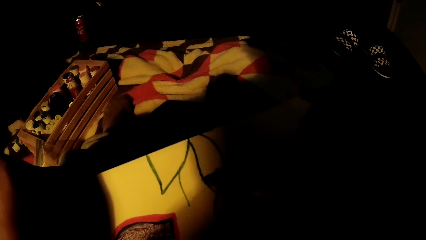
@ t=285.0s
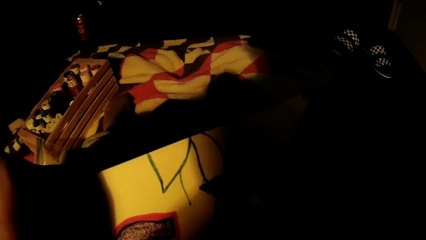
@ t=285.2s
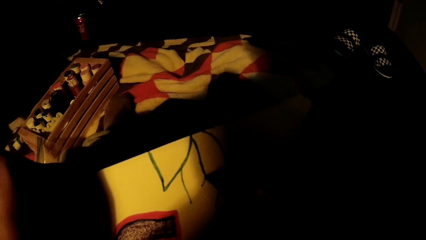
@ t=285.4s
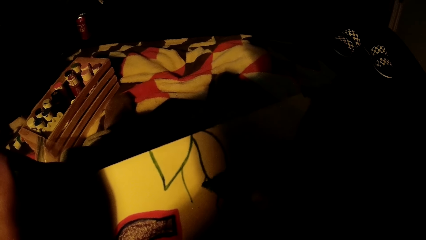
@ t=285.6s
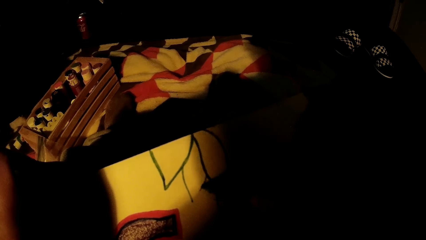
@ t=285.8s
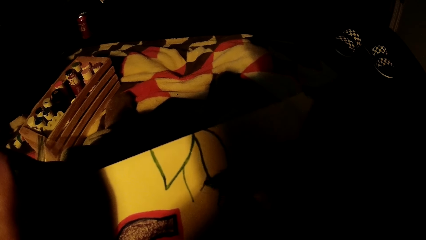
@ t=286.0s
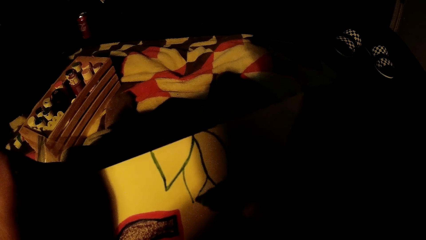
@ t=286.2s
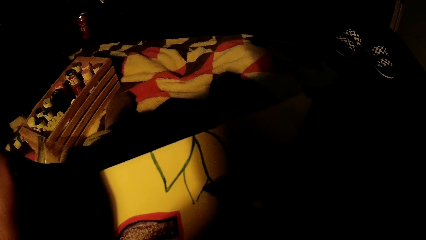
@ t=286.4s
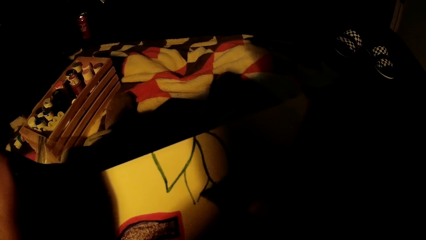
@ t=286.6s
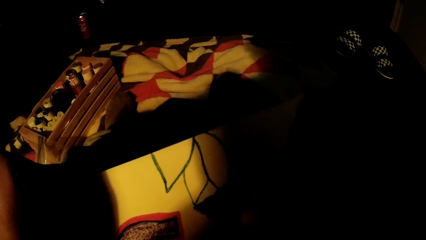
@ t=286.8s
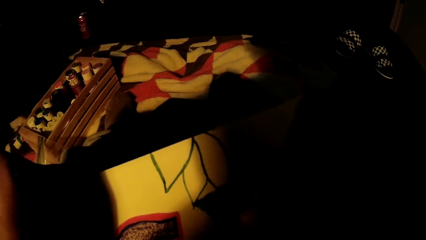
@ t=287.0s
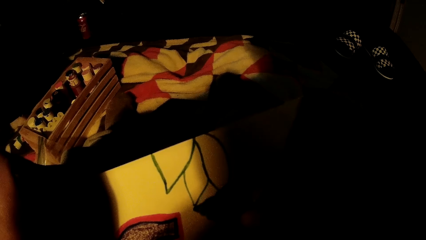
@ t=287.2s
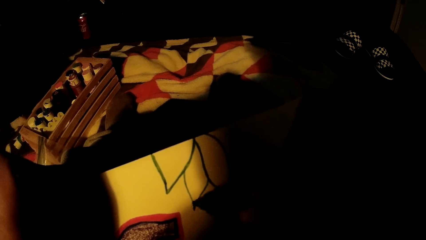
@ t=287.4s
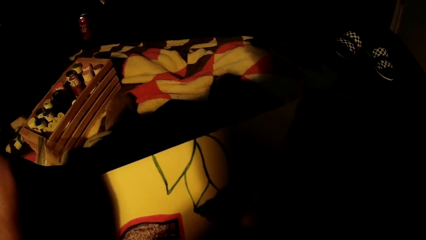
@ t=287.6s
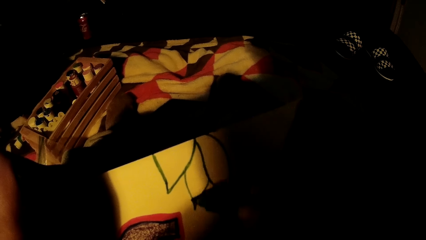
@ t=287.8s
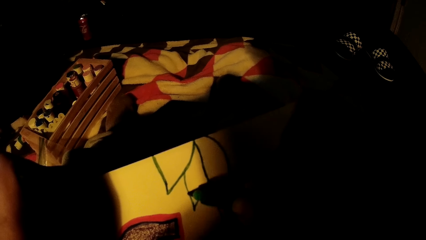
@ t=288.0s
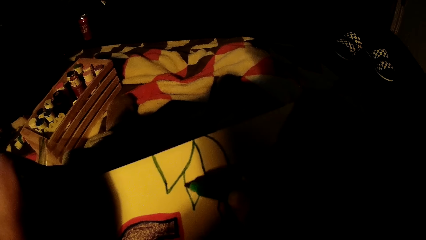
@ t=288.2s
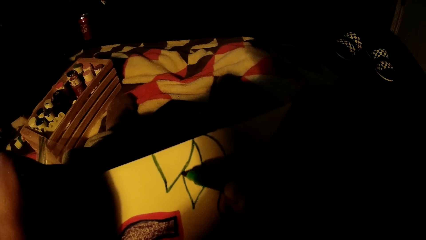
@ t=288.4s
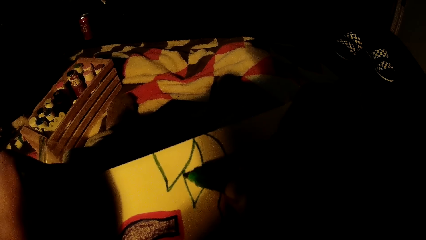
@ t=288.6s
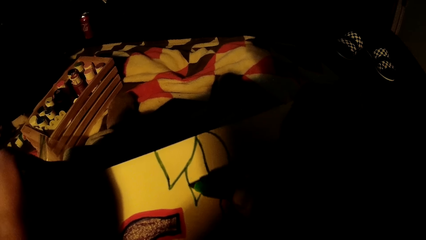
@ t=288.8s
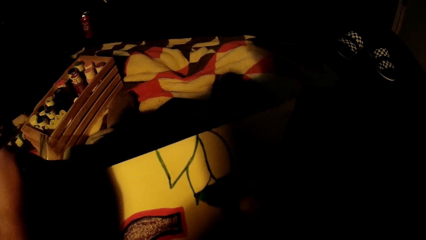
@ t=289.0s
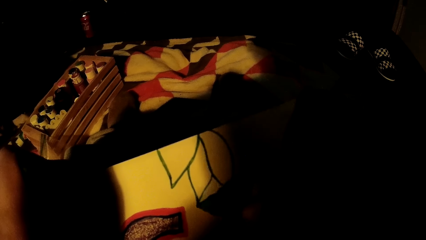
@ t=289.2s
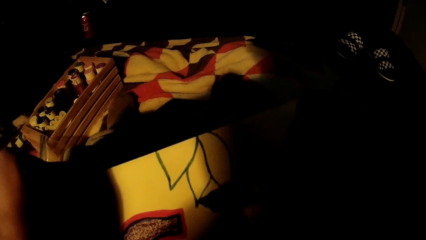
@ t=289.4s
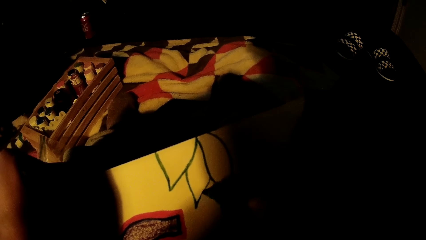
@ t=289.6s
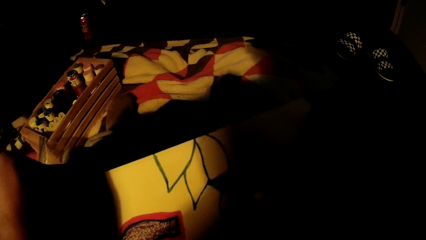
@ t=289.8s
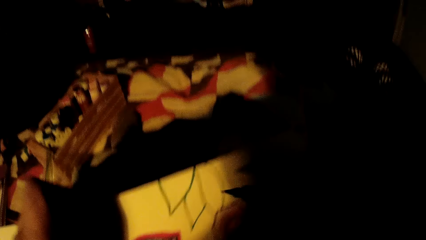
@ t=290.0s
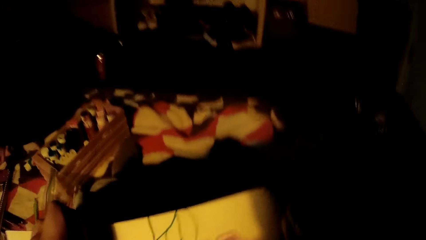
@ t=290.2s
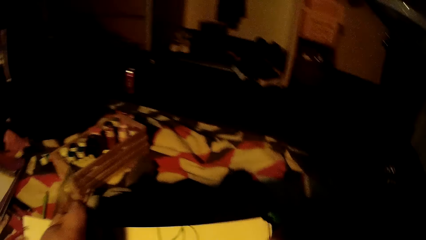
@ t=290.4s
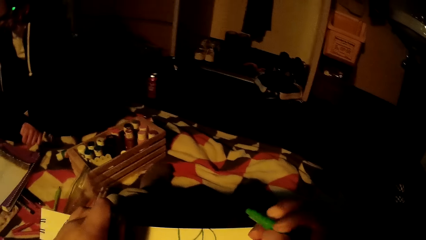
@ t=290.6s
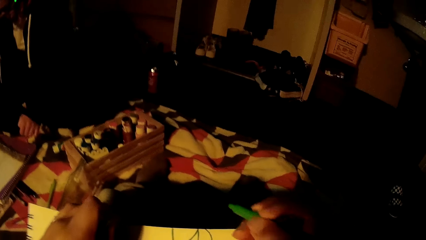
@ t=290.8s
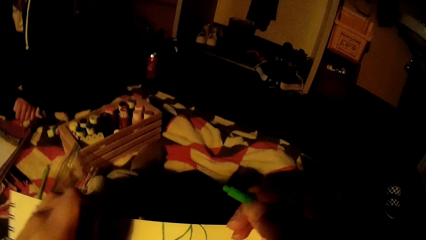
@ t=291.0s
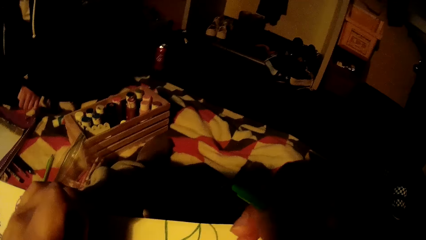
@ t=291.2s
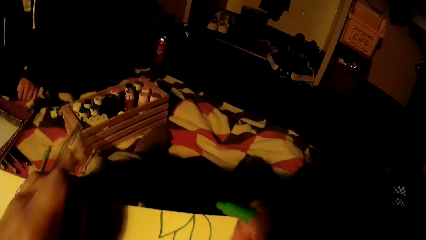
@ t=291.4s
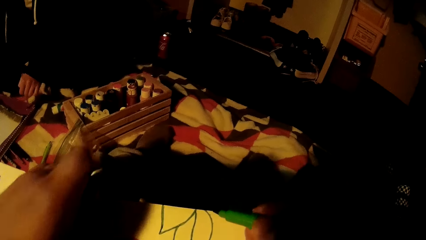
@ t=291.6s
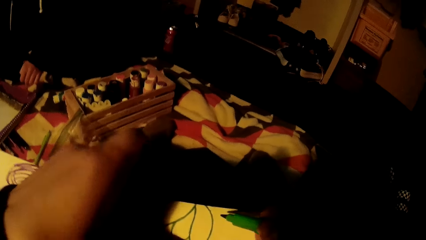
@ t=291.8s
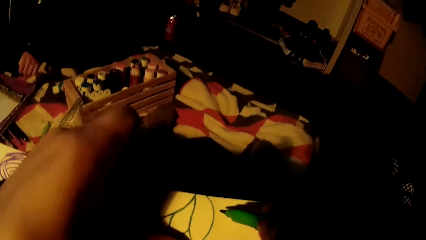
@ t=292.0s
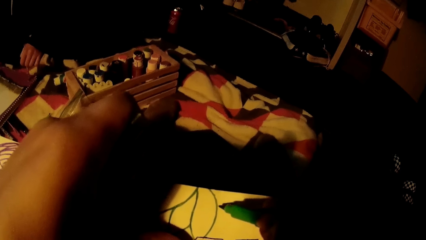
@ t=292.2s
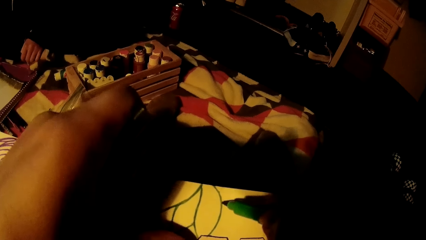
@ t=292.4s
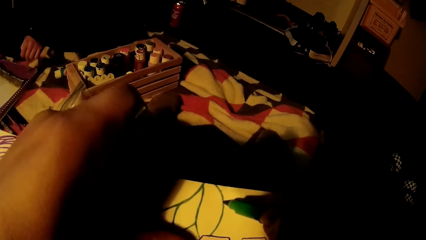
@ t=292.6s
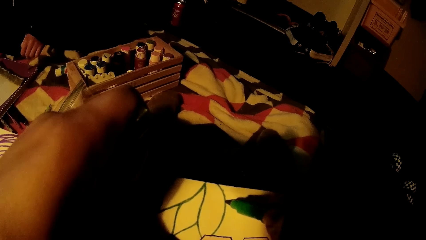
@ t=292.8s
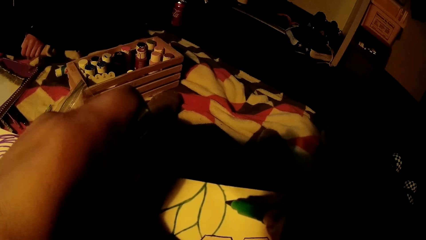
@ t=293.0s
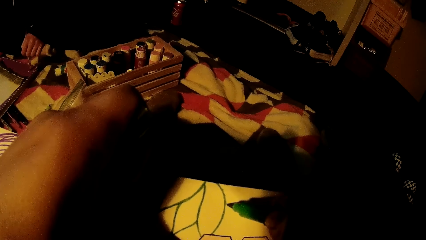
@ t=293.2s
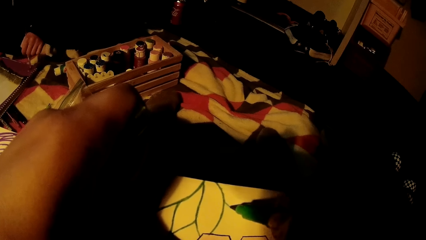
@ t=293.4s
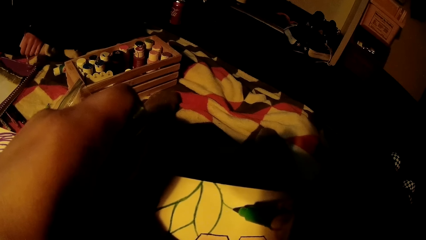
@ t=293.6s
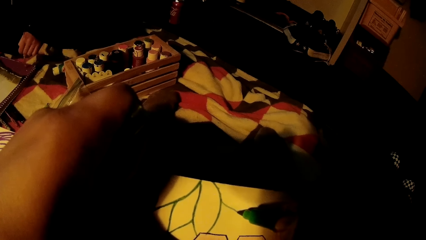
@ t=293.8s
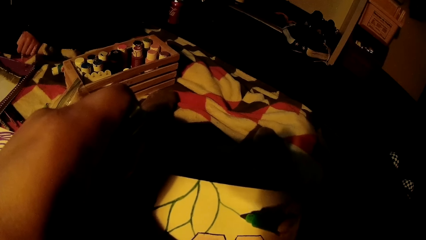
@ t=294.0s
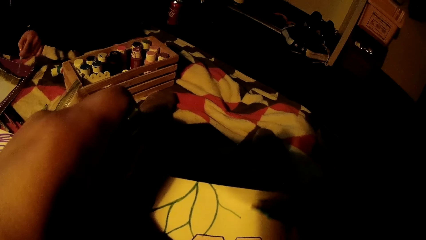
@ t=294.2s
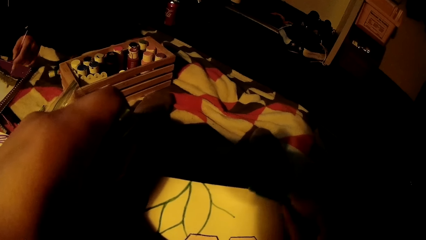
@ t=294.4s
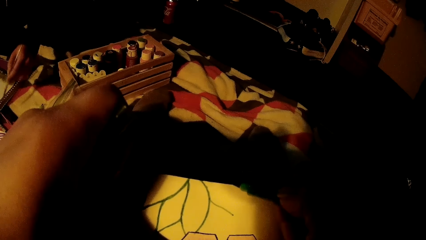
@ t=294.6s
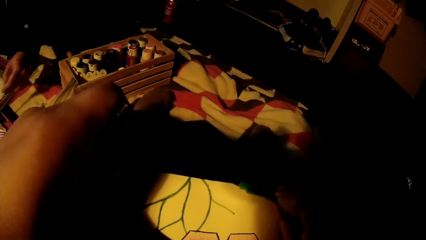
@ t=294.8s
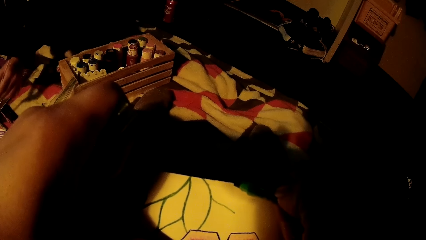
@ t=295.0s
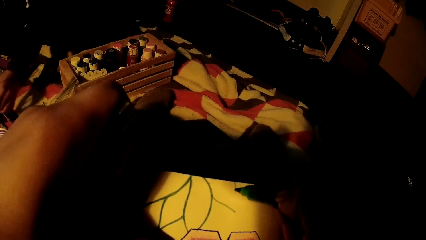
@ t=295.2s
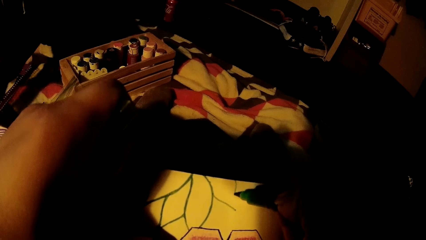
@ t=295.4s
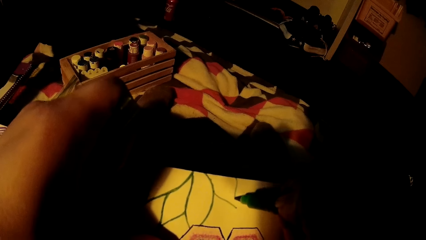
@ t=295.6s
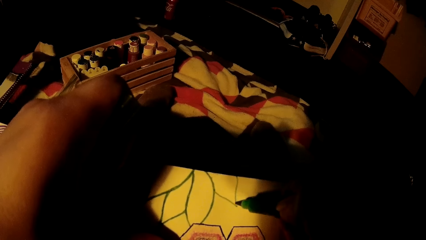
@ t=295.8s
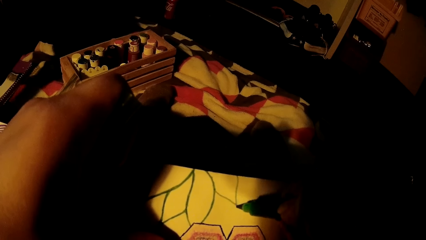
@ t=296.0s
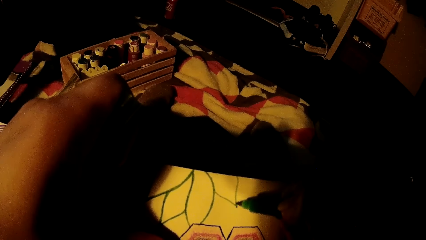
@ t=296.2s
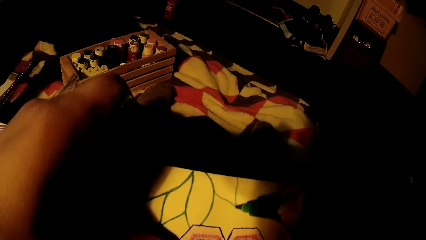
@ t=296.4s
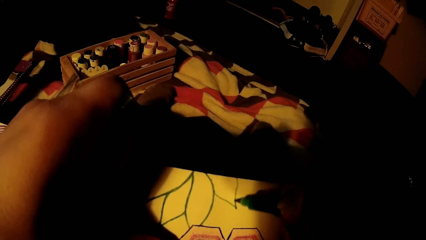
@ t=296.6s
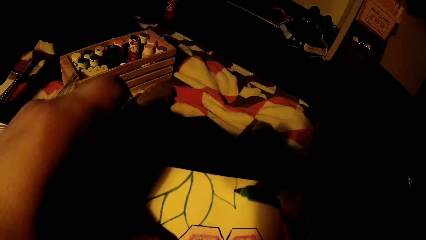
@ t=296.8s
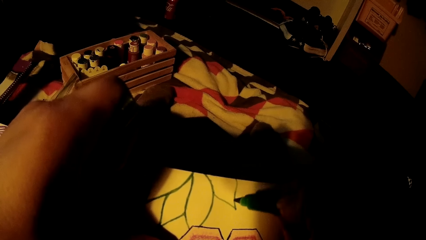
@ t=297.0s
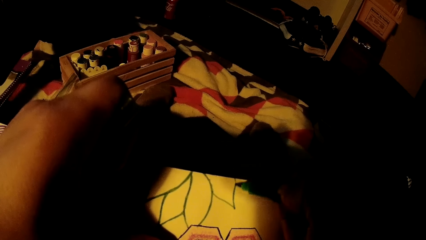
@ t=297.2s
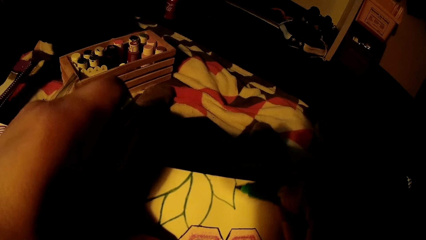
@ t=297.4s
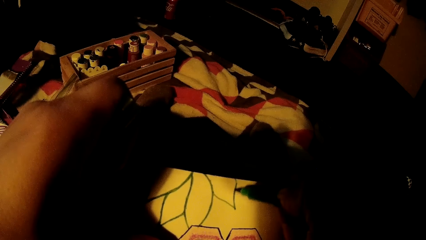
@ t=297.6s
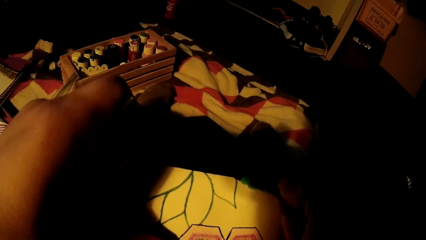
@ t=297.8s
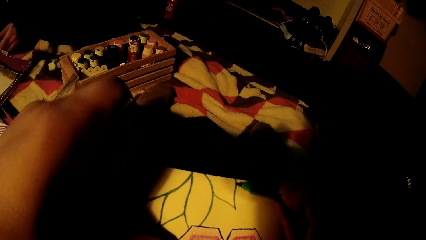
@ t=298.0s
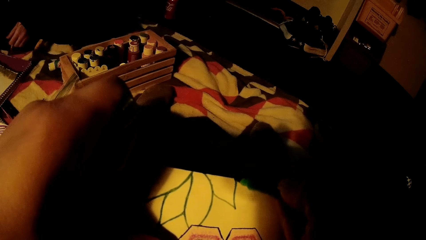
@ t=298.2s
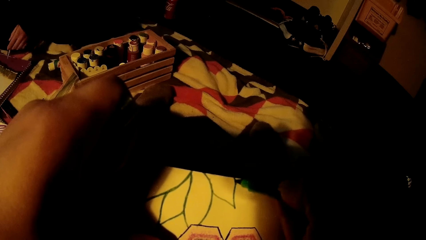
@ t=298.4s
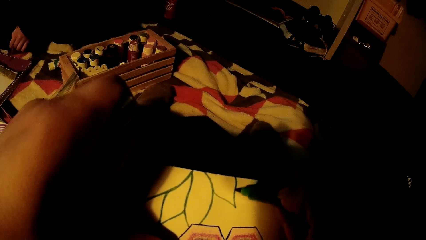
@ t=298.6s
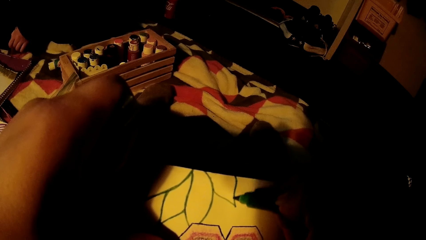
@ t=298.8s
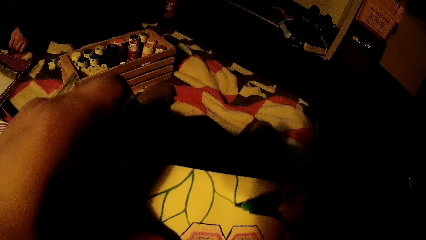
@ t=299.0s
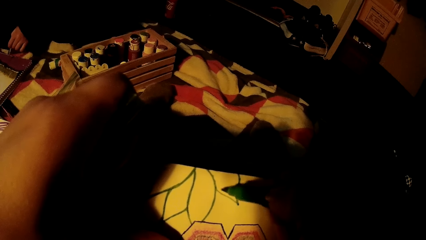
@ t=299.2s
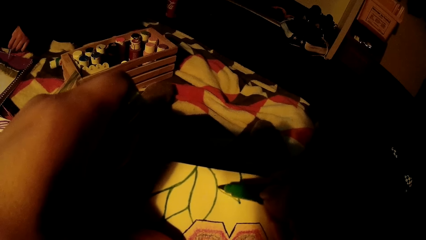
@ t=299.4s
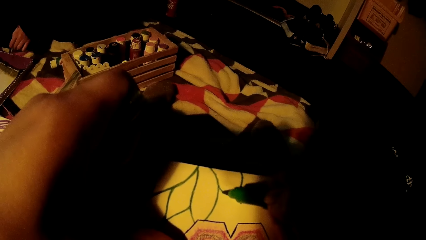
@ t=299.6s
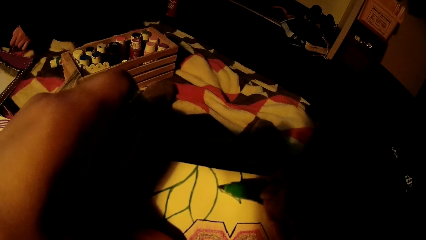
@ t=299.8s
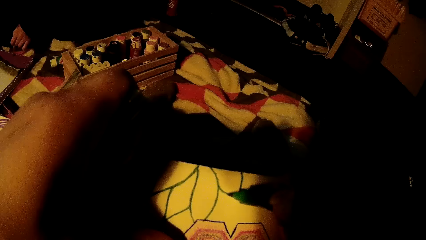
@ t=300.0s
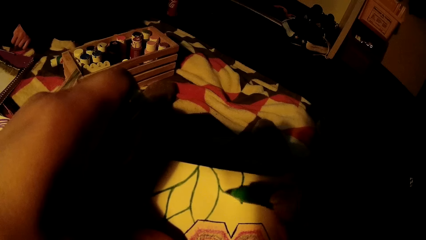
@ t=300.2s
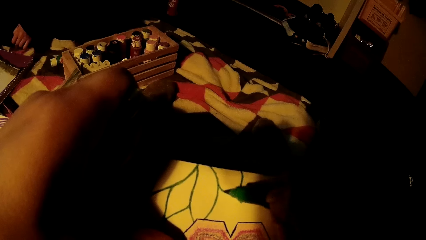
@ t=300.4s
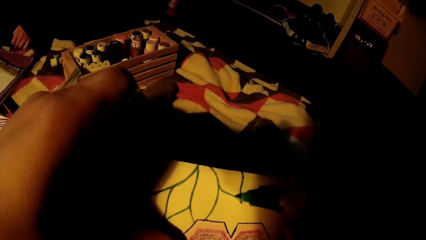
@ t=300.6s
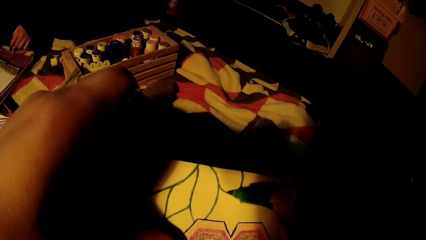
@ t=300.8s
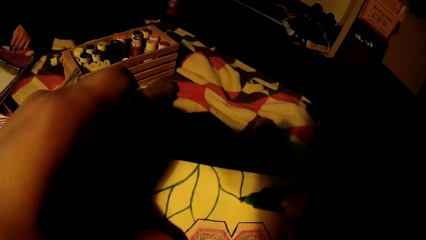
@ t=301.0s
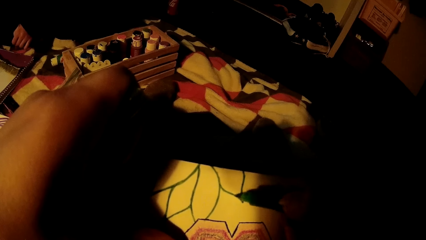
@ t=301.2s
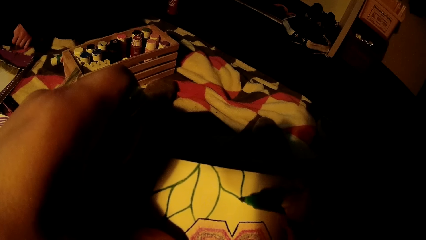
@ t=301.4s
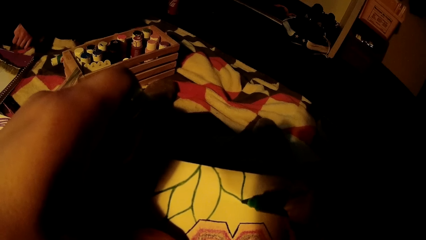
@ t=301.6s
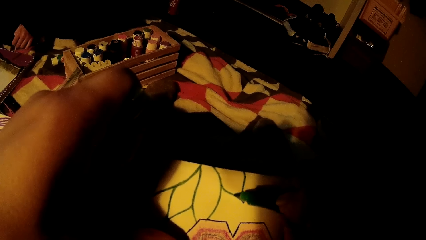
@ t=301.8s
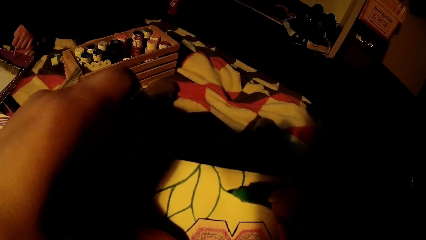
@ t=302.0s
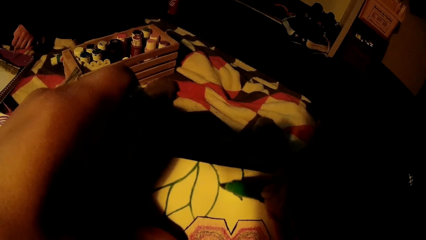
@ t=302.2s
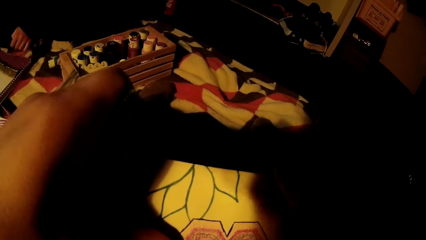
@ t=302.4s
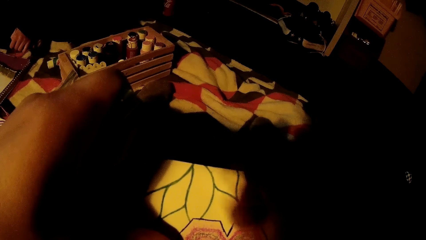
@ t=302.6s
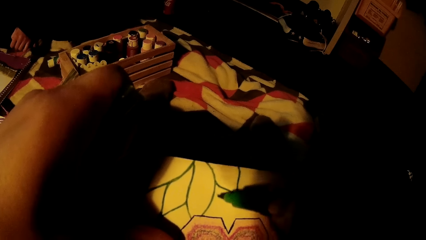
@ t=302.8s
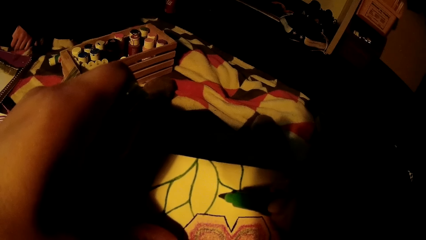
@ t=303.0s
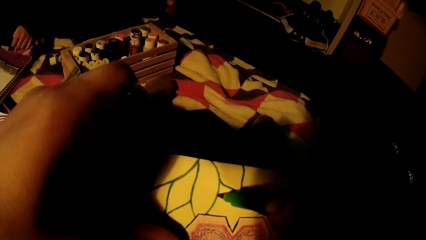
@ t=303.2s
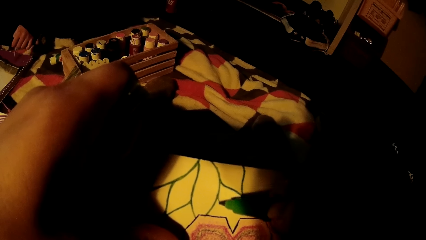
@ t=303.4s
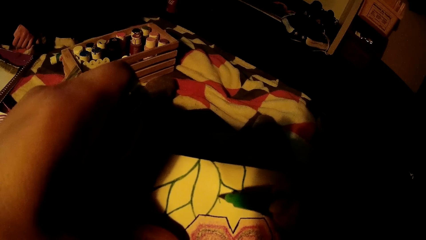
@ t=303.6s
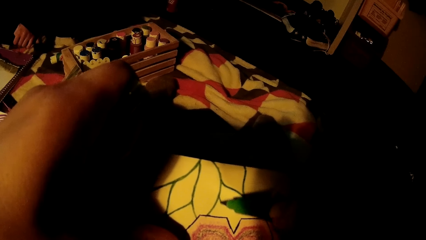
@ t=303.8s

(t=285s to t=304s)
A woman scoops paint with a brush. The woman paints on a book with a brush.
